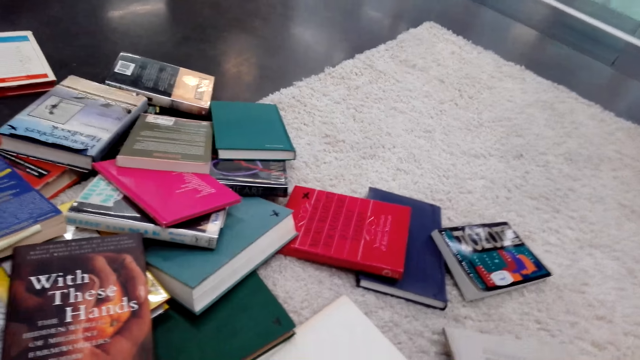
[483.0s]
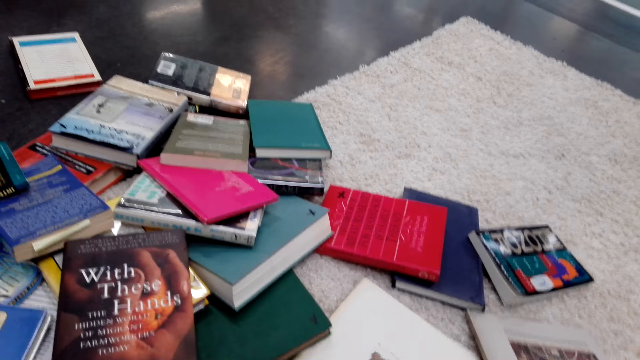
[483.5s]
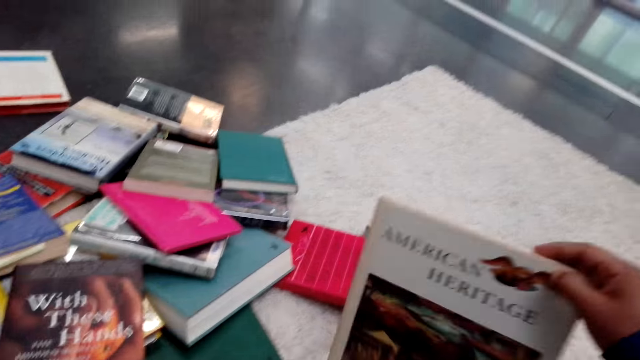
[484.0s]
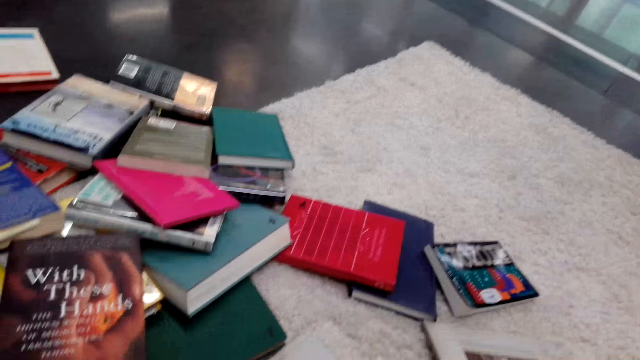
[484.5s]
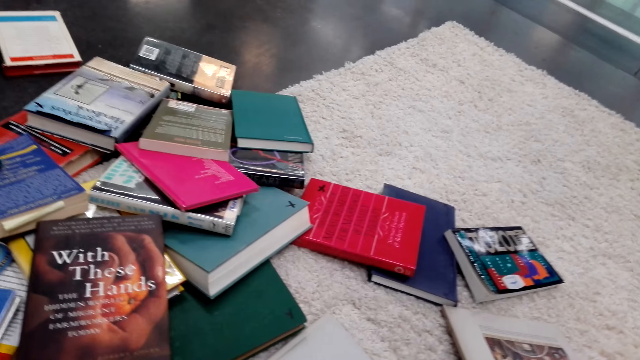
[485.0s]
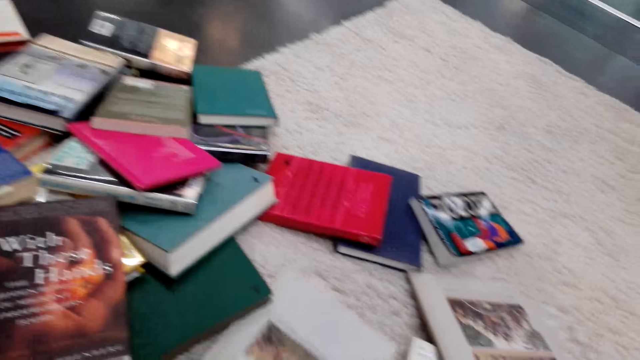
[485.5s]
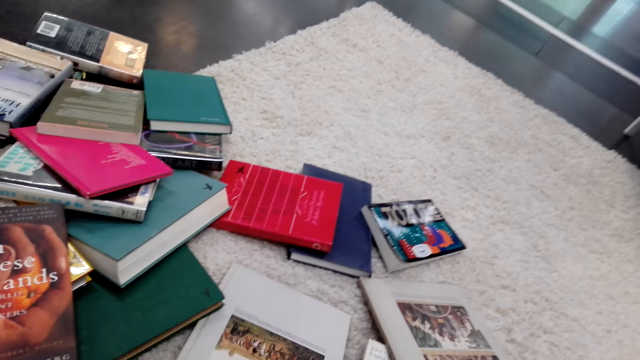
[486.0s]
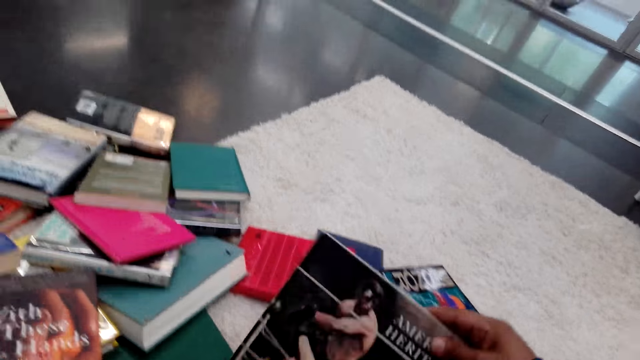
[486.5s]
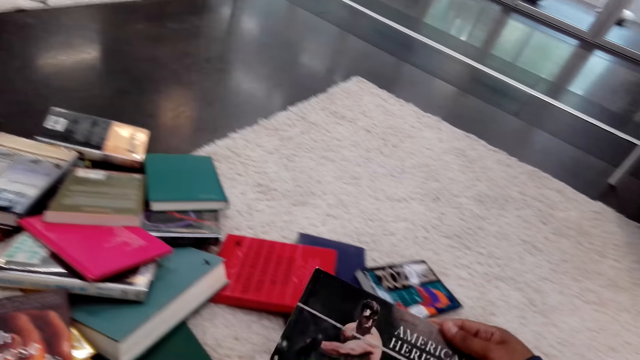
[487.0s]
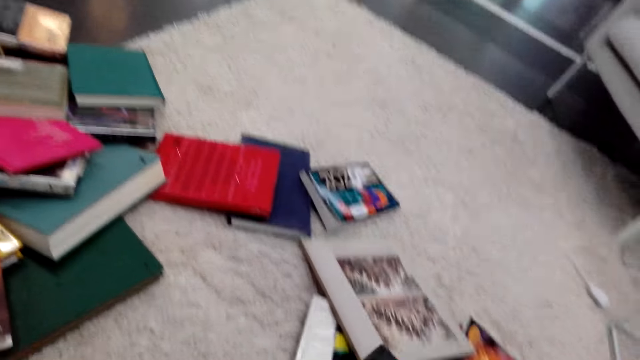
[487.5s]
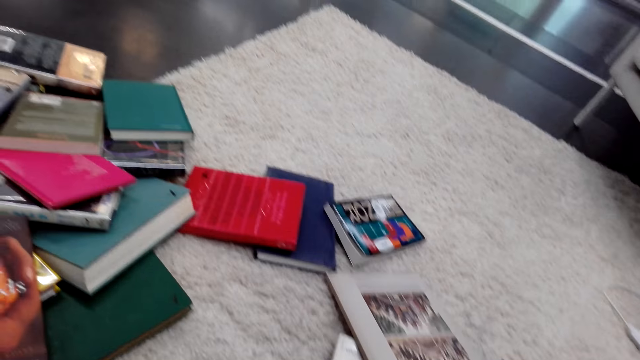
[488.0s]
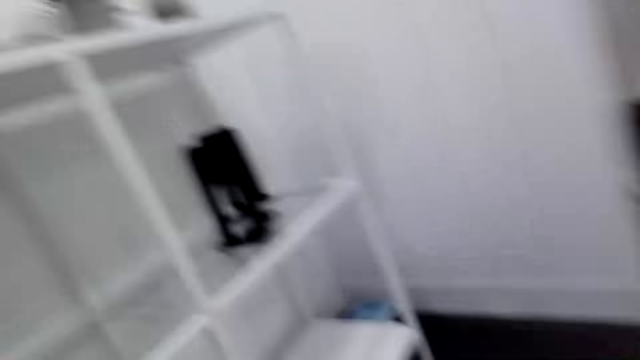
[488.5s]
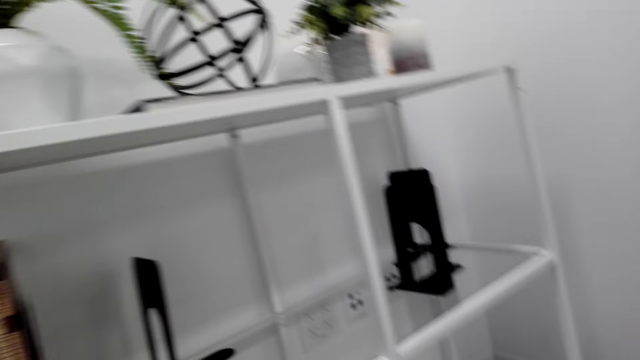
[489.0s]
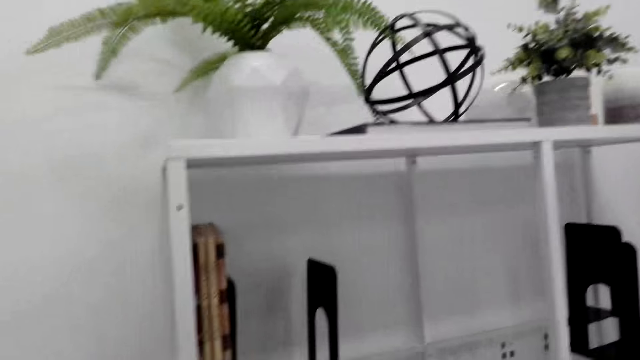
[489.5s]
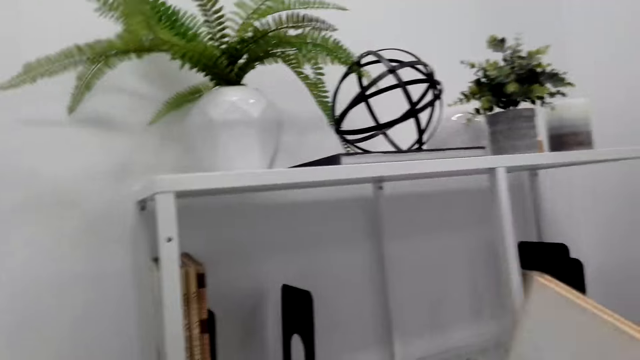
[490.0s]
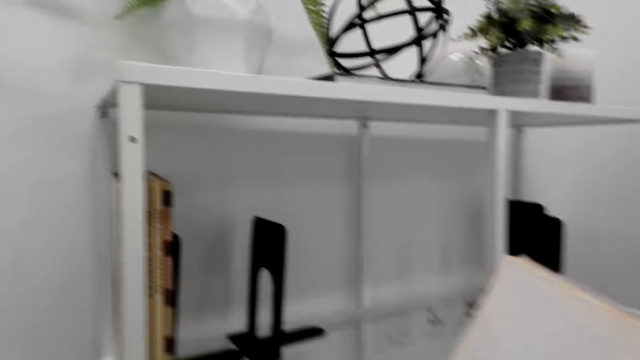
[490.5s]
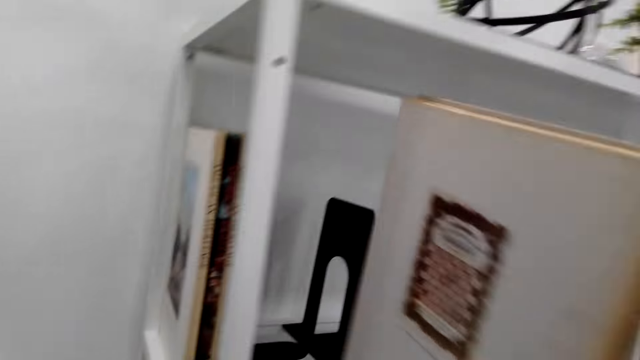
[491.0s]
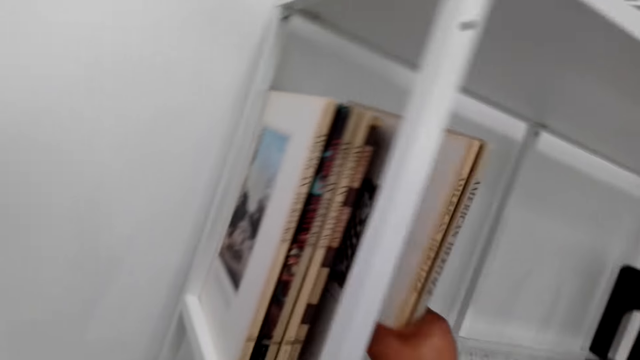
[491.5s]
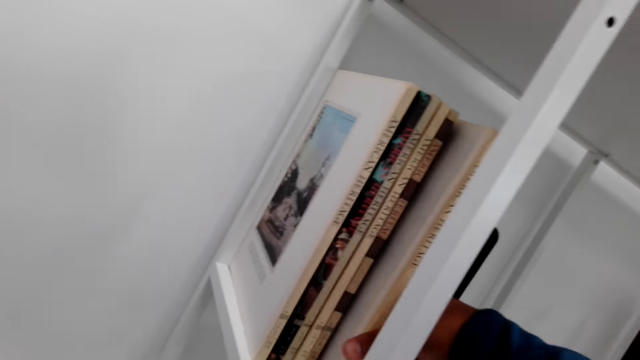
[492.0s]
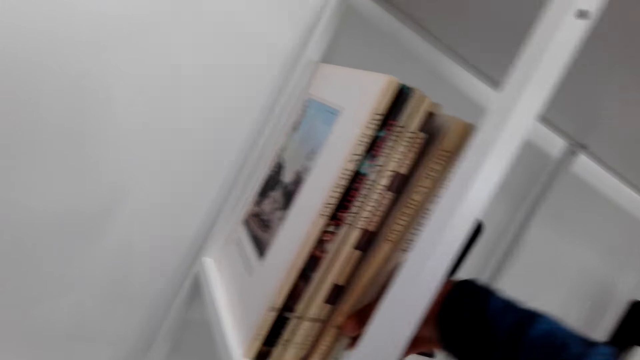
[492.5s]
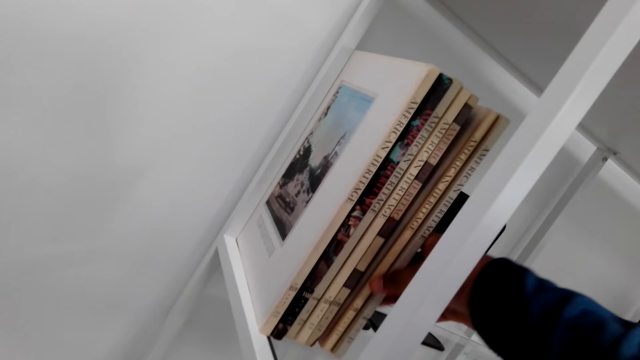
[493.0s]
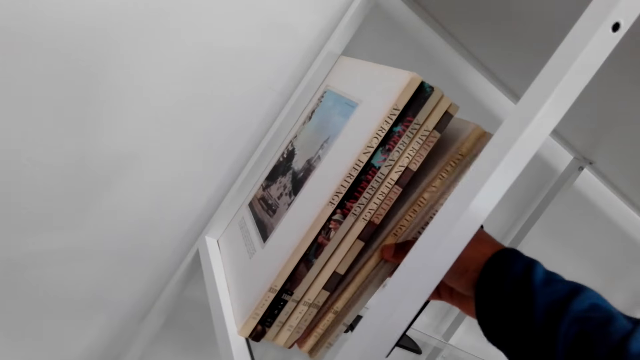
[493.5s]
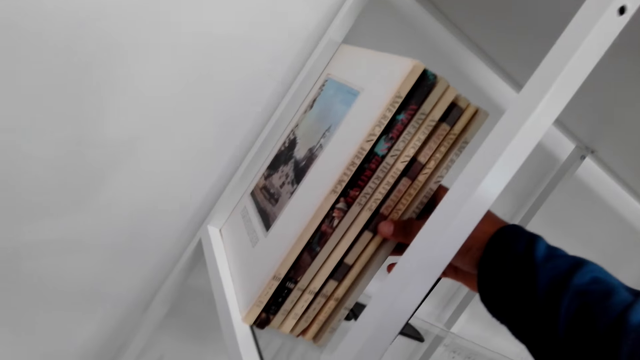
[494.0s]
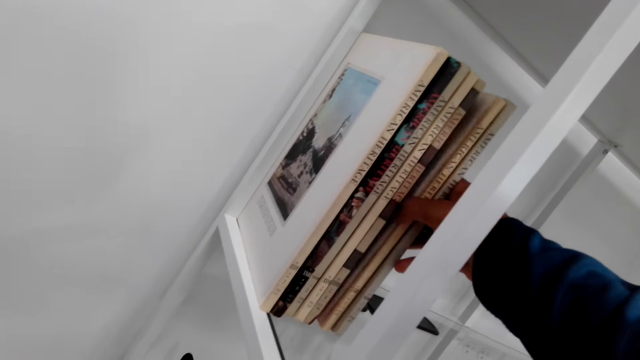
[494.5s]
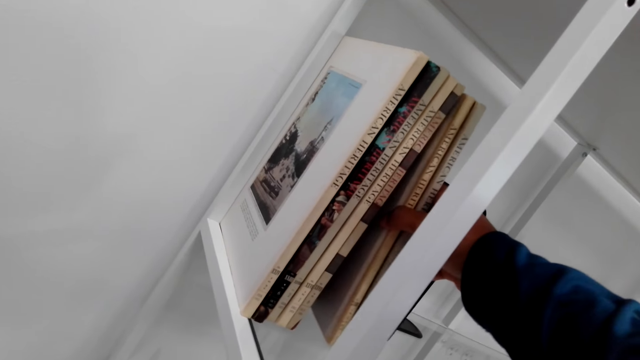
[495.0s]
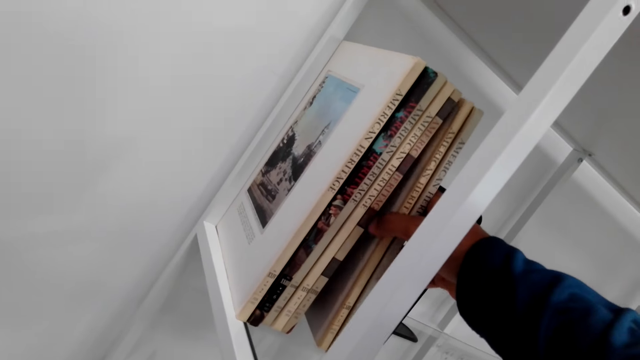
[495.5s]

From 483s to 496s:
The camera wearer picks up a book. They put the book down. They move the books. They pick up a book. They put the book down. They move closer to the bookshelf. They lift the book up. They put the books up. They arrange the books on the bookshelf.

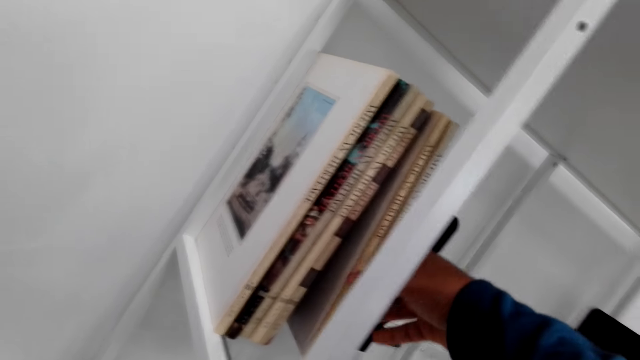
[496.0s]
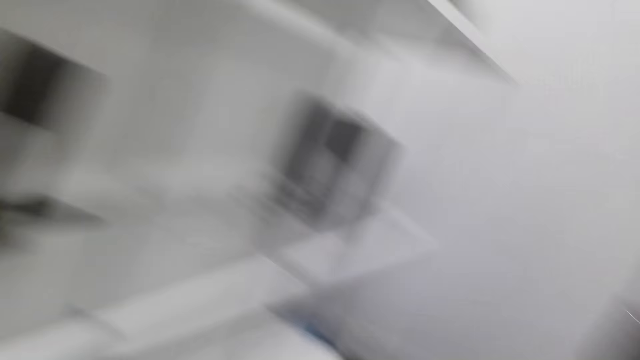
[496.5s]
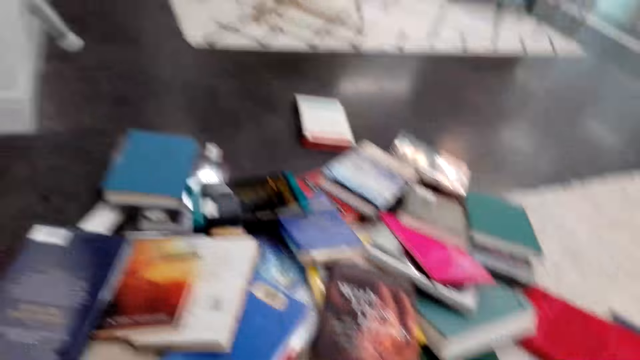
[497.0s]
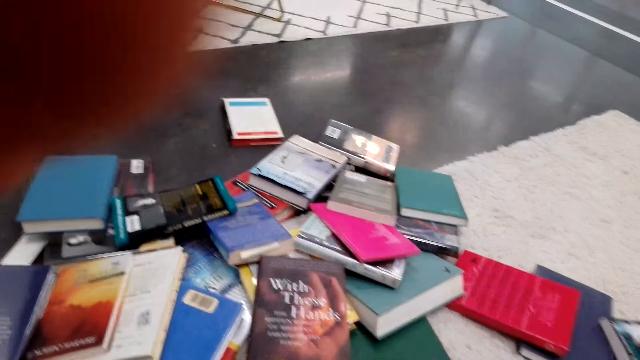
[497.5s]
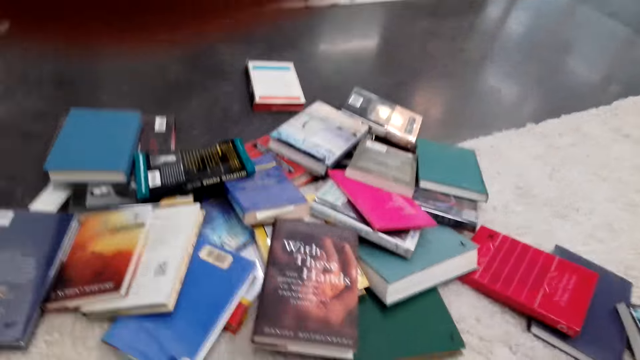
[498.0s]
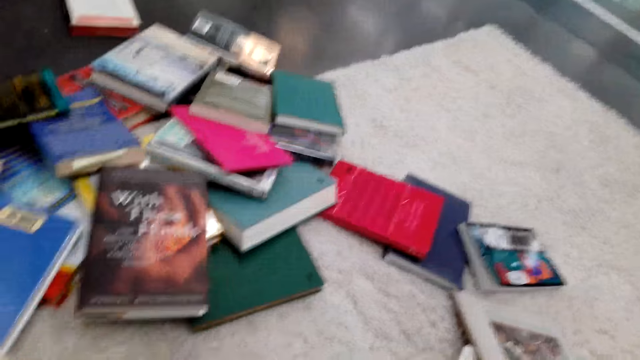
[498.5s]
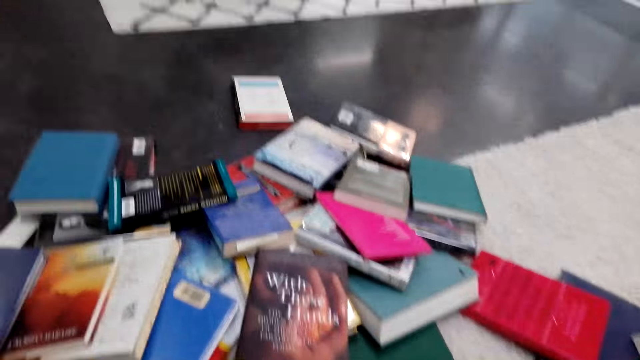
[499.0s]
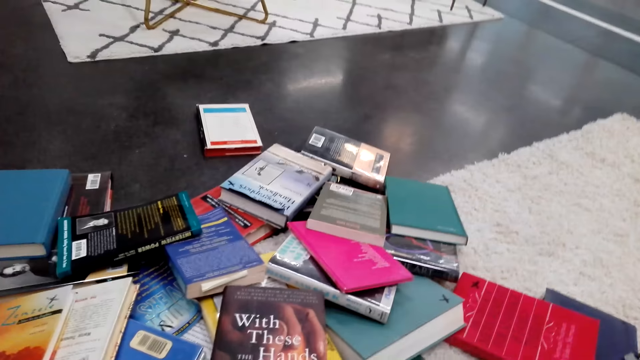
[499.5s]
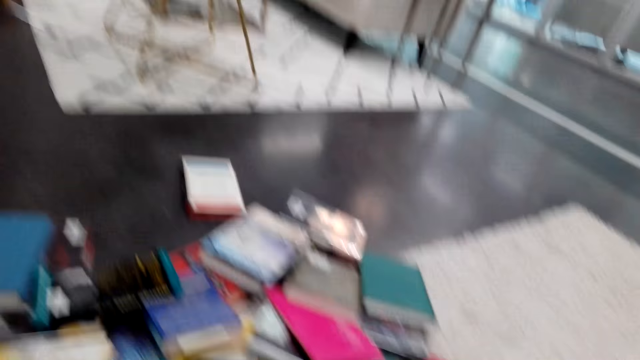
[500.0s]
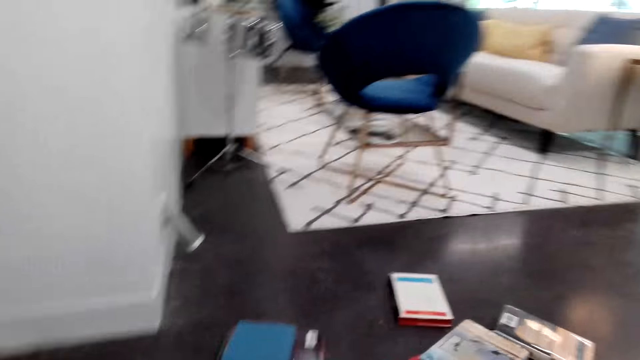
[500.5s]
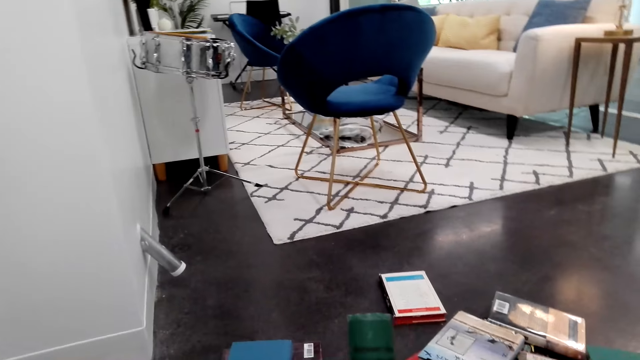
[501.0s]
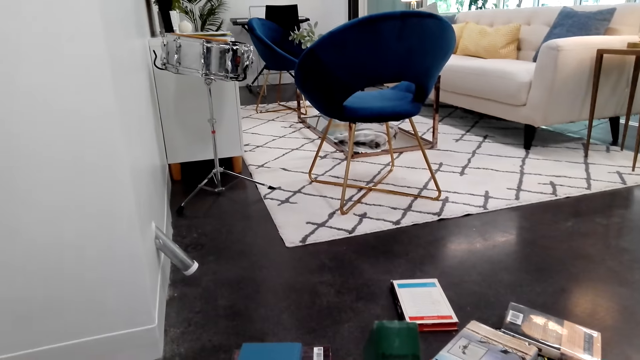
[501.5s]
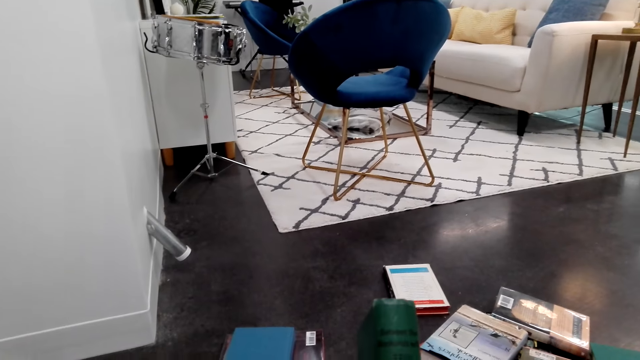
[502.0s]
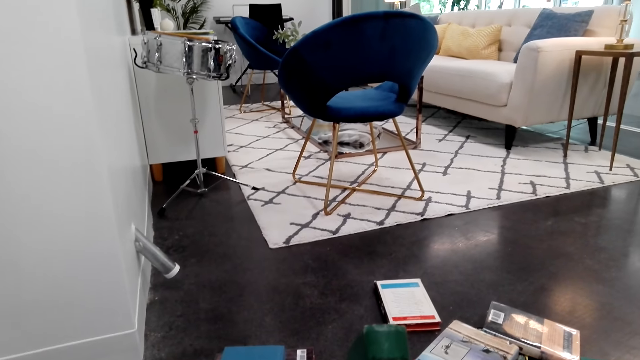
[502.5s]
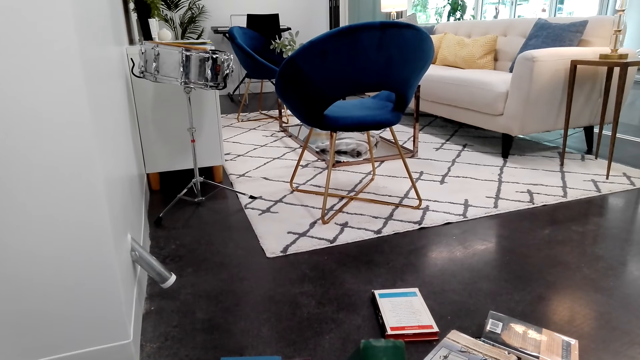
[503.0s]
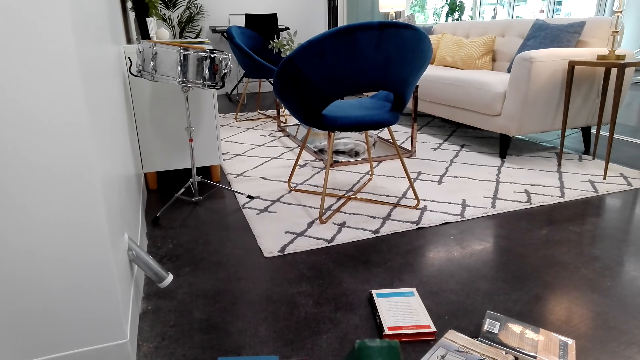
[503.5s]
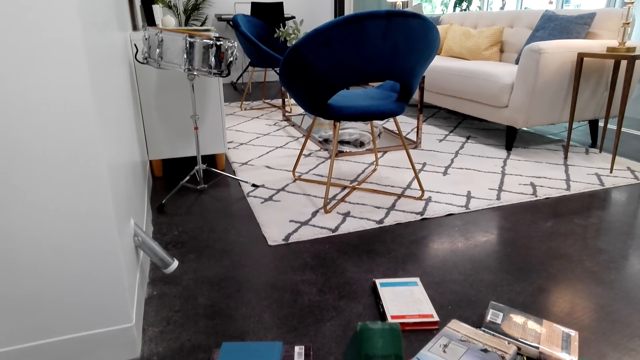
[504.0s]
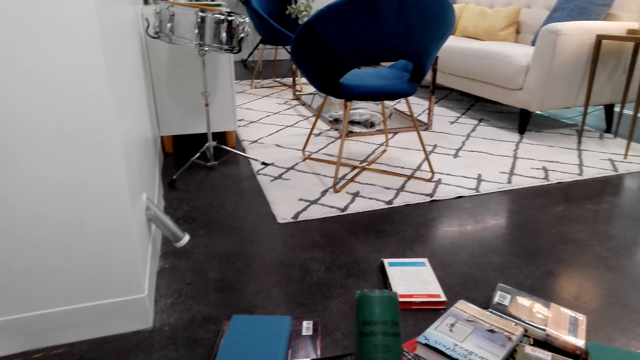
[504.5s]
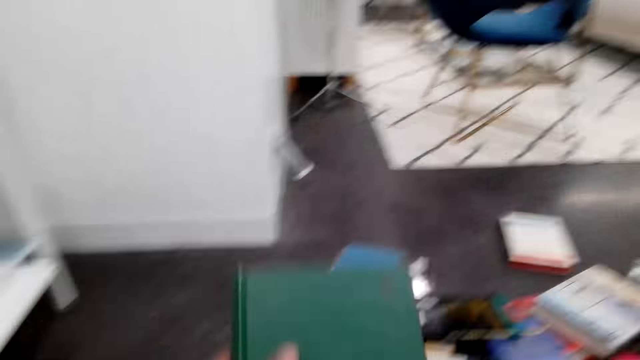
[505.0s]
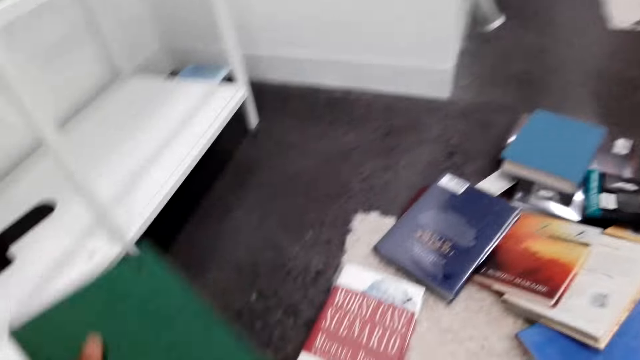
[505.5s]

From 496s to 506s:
The camera wearer looks at the books on the floor. They arrange the books on the shelf and turn to the shelf. They hold the camera and lift a hand up. They arrange the book. They hold a book. They stare at the book.
